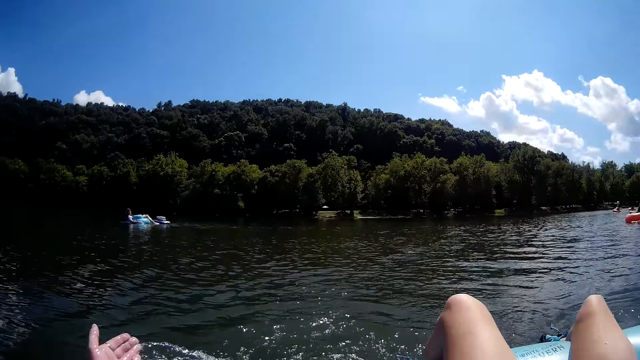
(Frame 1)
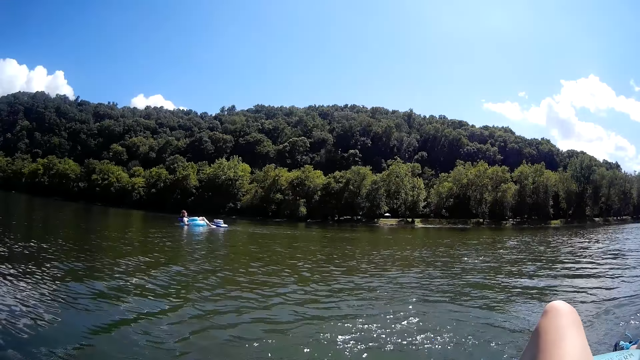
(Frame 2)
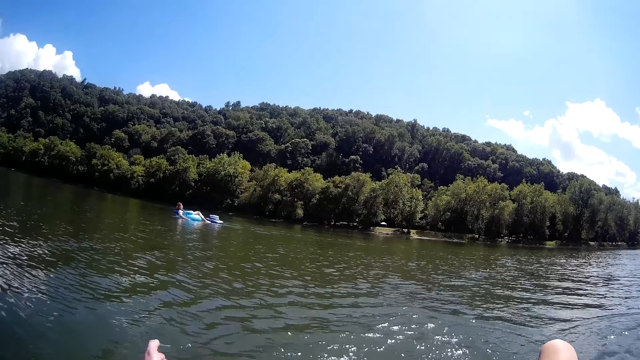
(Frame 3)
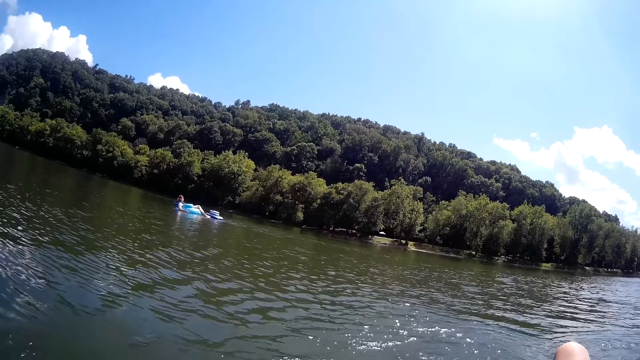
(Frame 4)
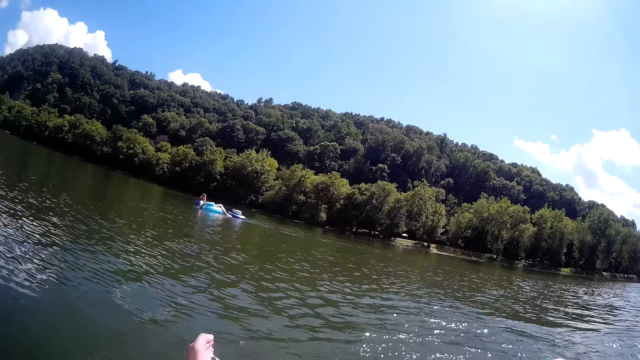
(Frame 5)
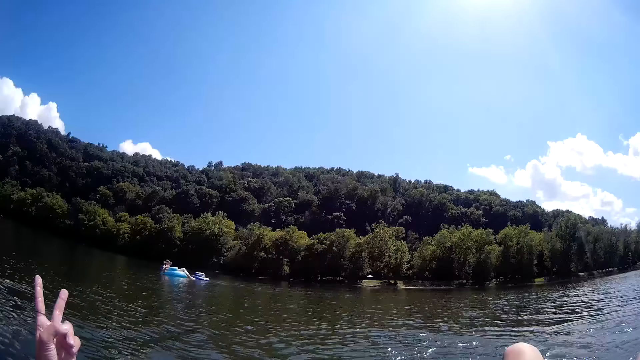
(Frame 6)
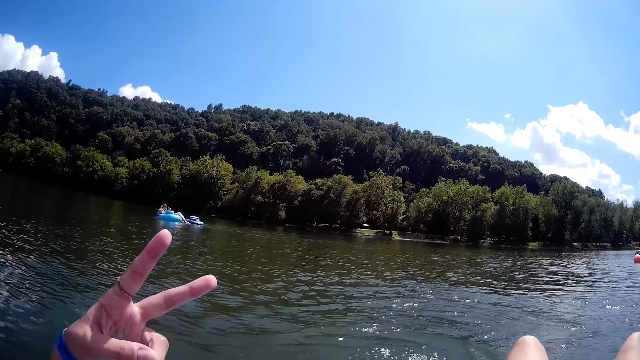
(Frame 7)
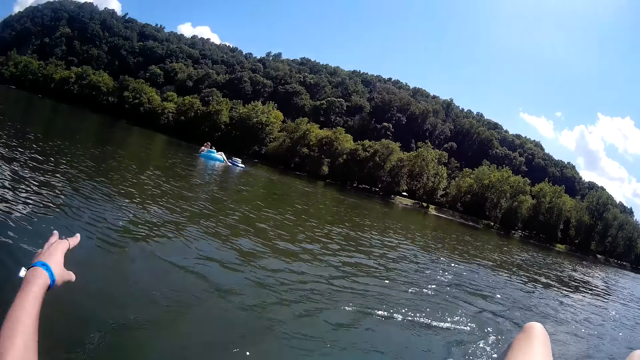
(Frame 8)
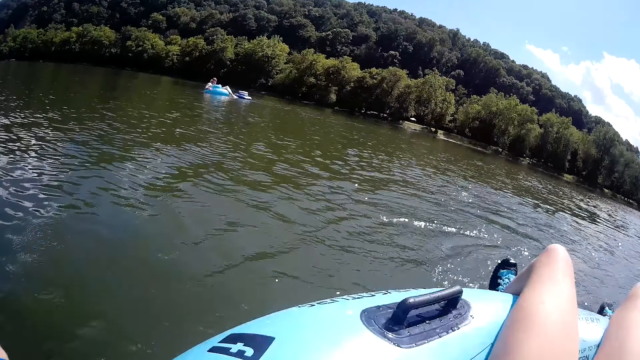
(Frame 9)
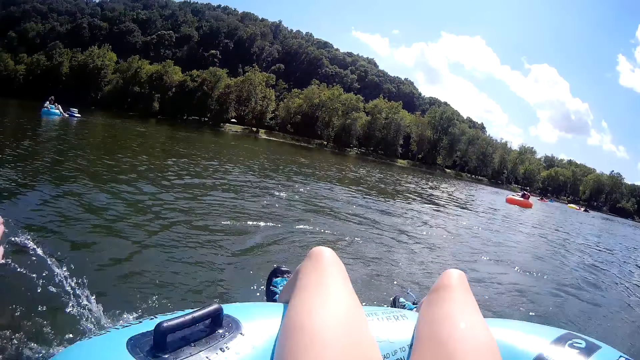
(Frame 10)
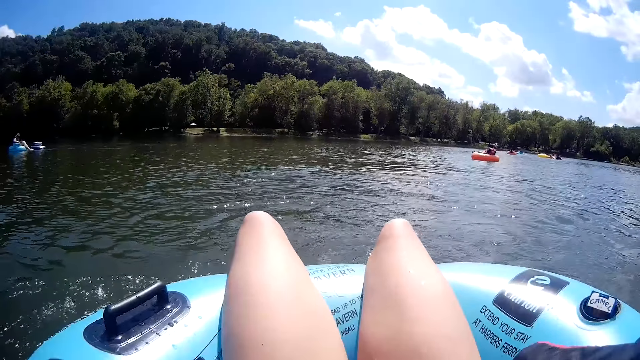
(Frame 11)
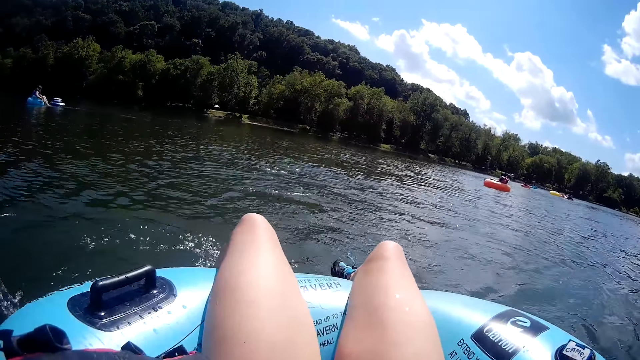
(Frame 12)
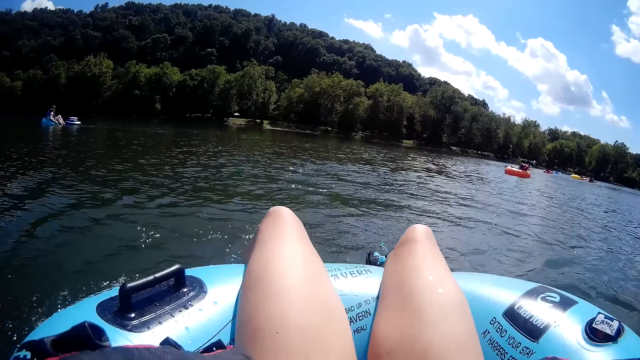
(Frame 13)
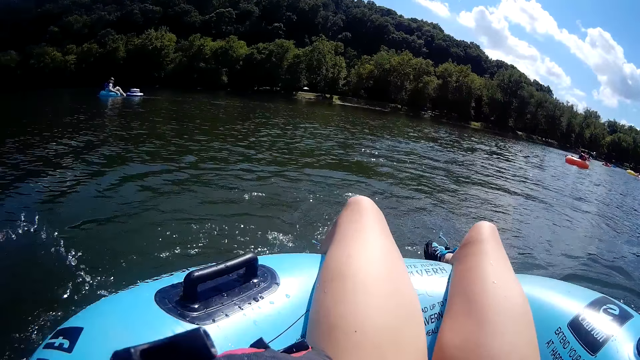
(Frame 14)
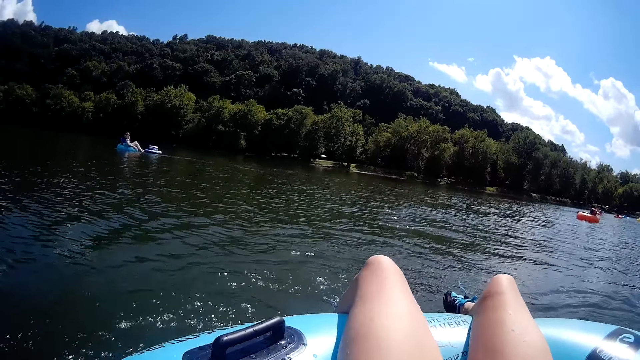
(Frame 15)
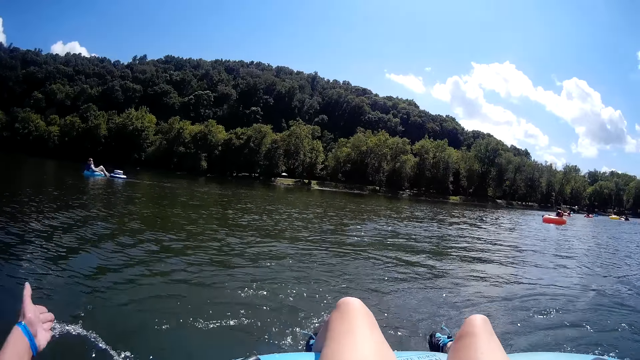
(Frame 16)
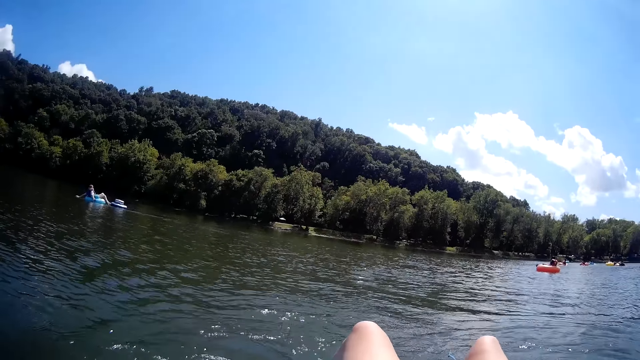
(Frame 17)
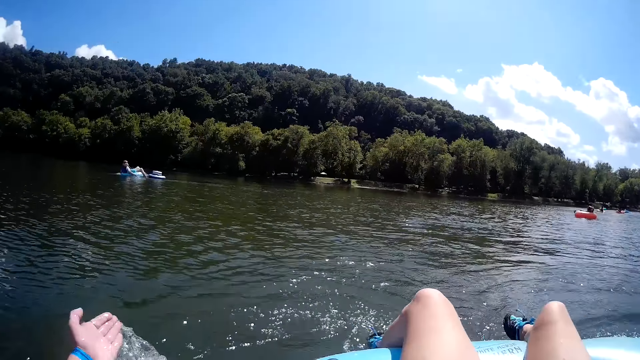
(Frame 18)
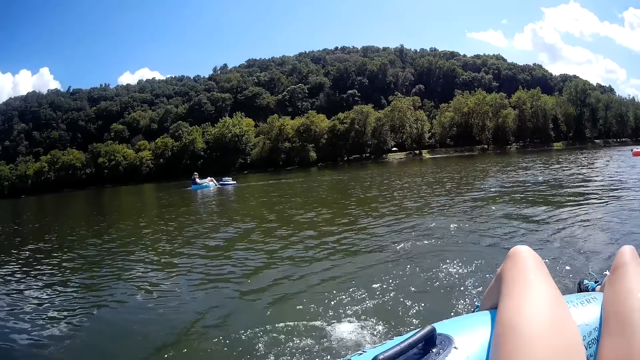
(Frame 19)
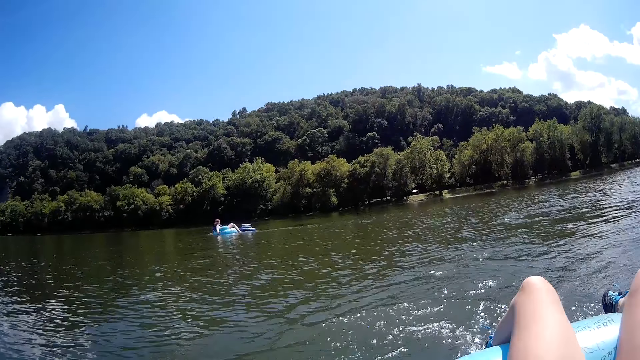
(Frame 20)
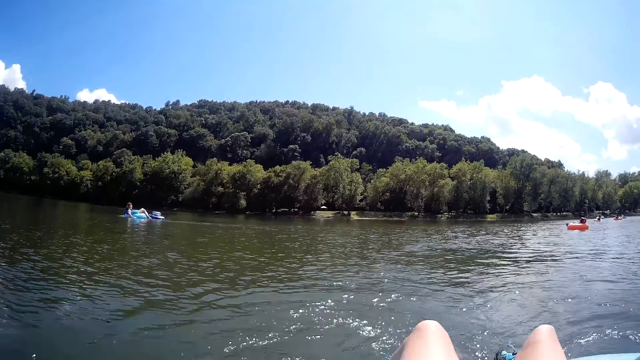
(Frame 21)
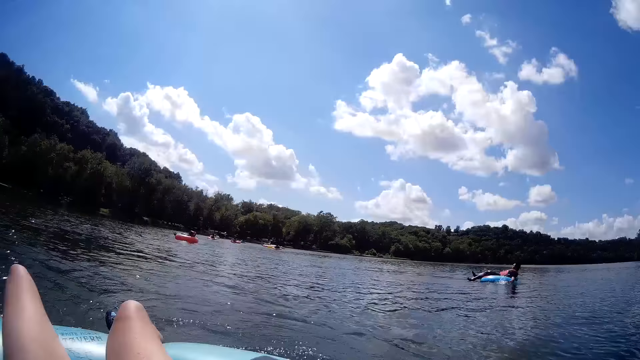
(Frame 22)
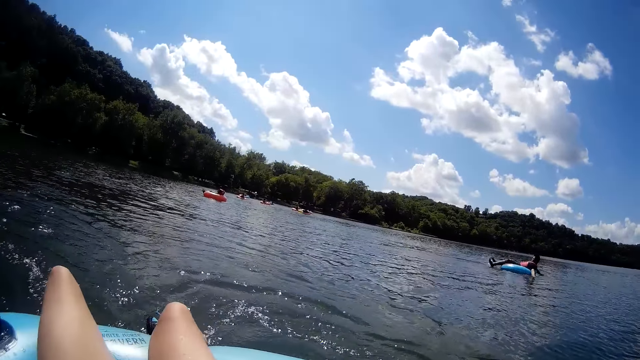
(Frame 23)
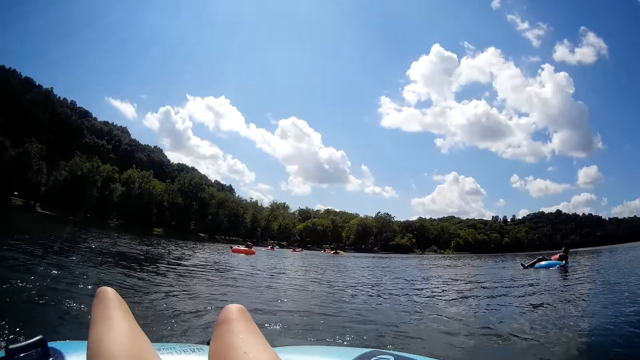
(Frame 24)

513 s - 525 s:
The camera wearer raises her left index and middle finger. She paddles the water with her left hand.

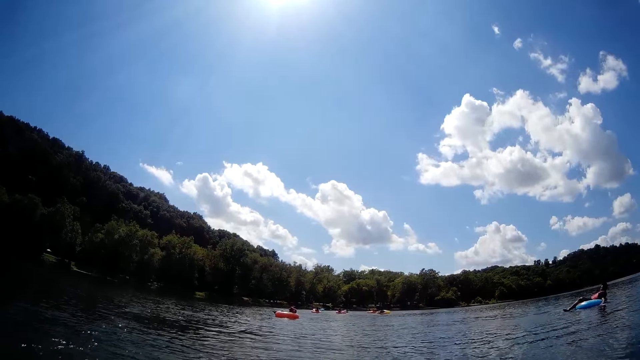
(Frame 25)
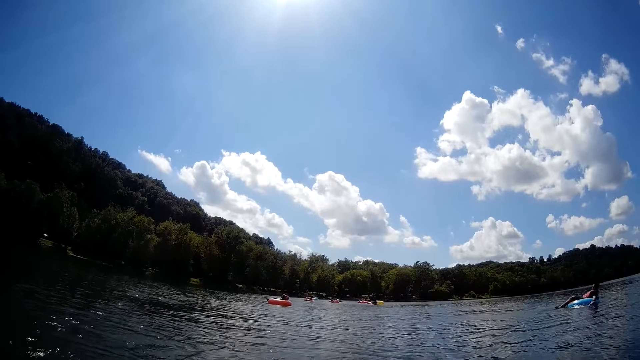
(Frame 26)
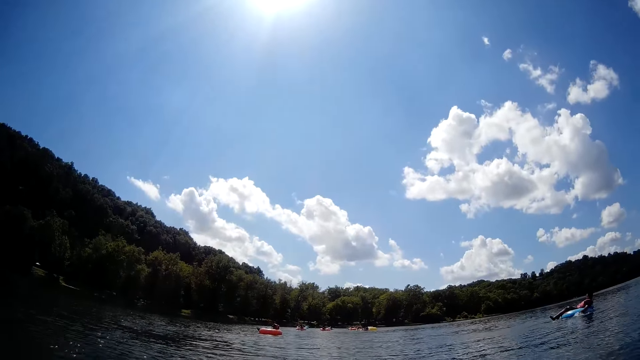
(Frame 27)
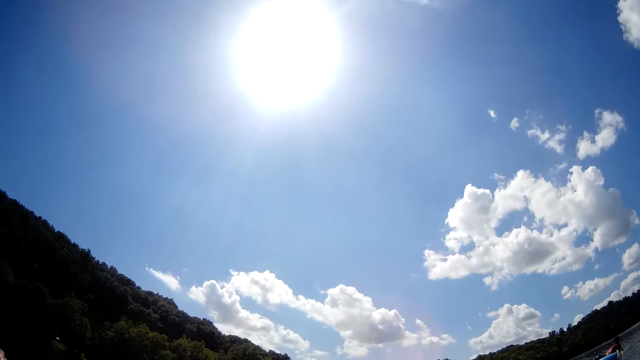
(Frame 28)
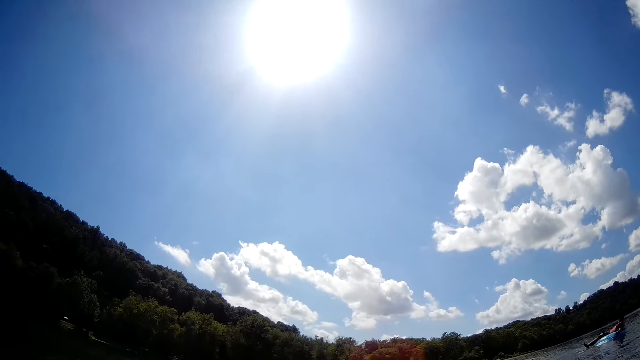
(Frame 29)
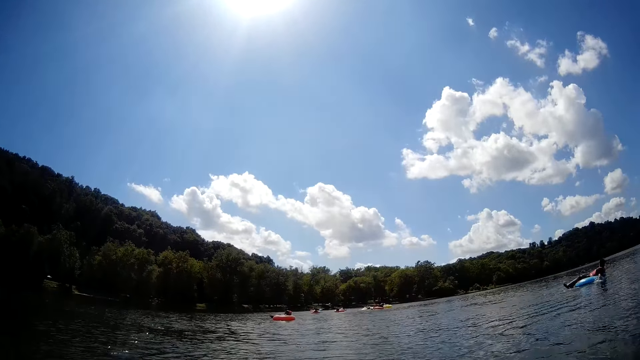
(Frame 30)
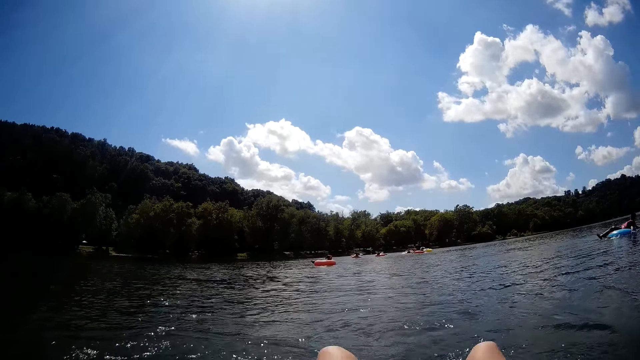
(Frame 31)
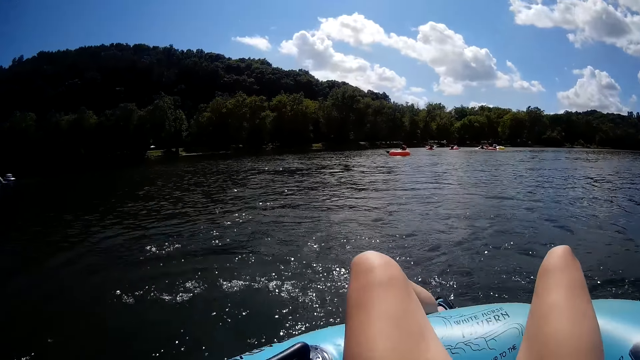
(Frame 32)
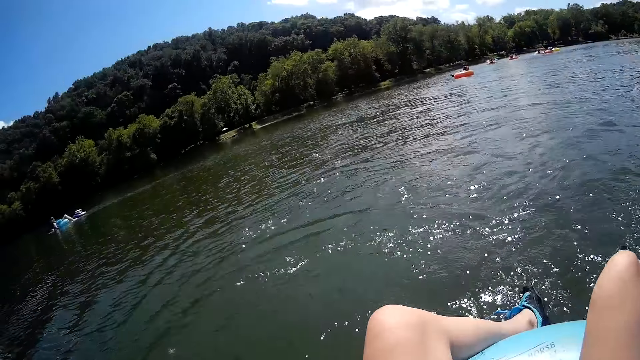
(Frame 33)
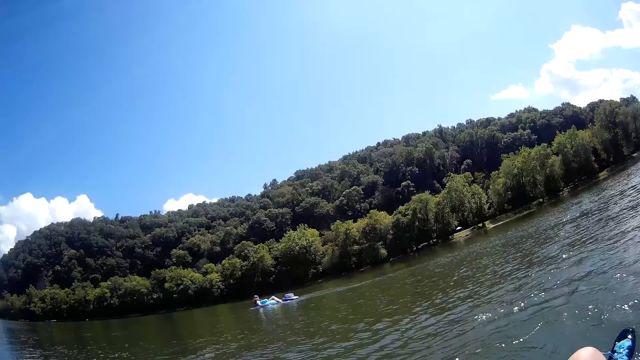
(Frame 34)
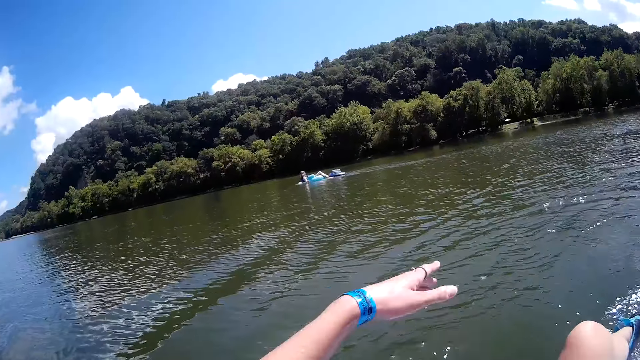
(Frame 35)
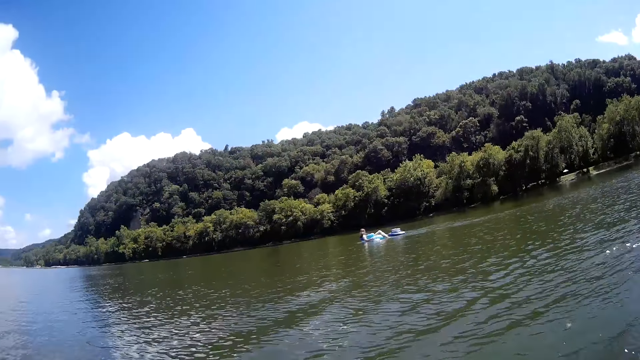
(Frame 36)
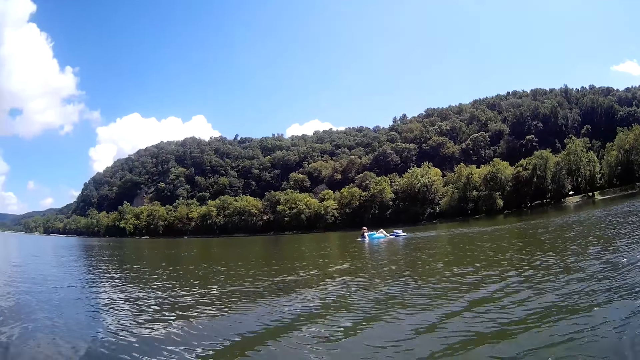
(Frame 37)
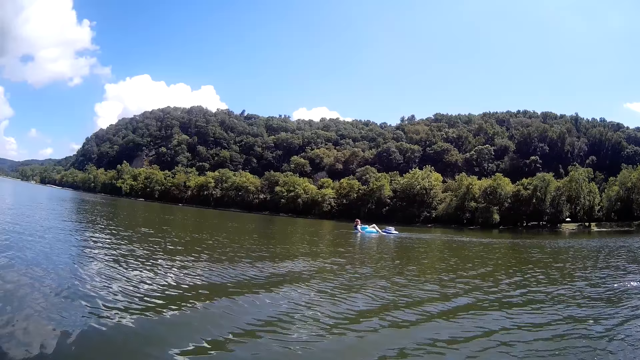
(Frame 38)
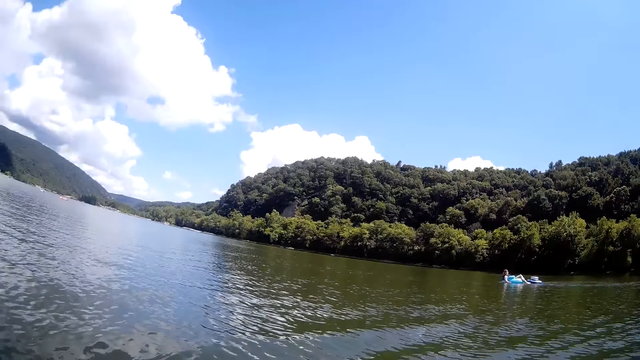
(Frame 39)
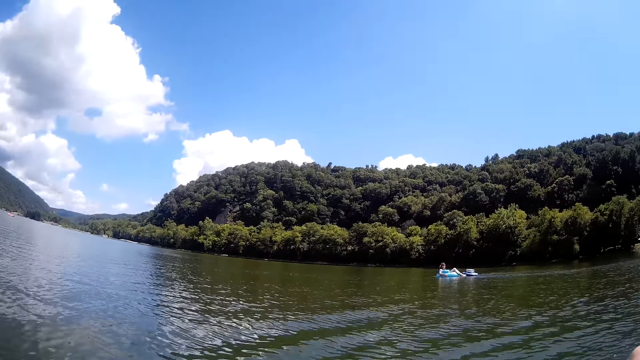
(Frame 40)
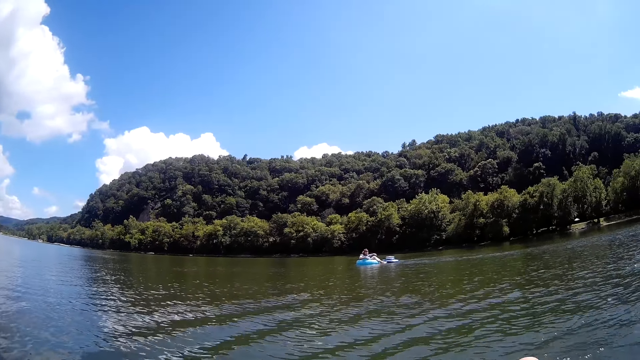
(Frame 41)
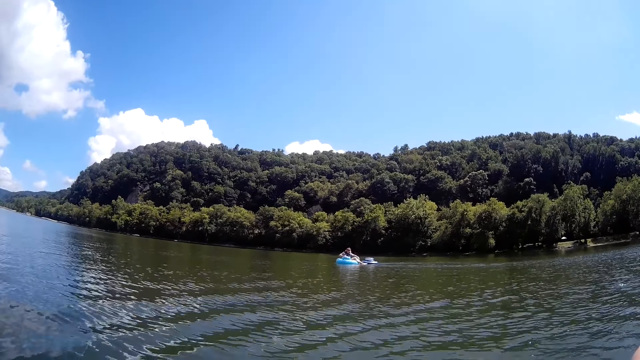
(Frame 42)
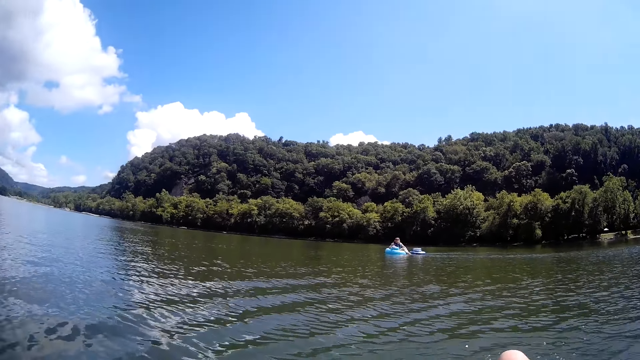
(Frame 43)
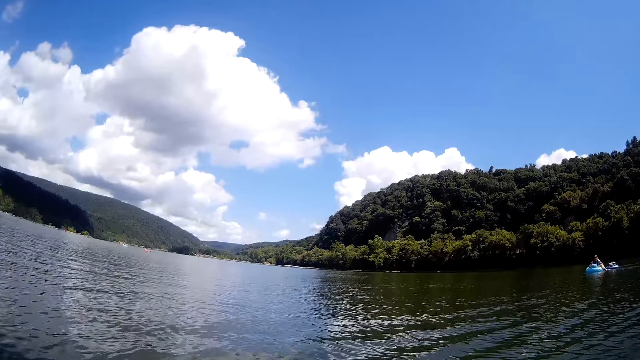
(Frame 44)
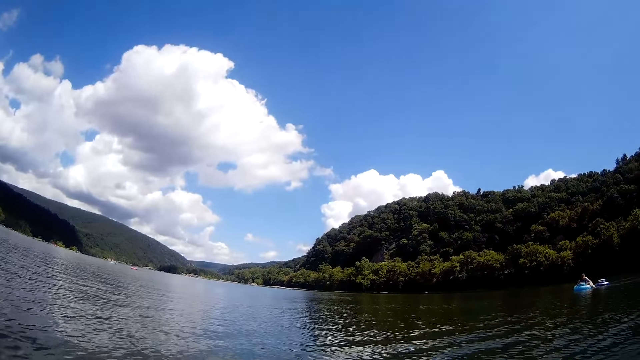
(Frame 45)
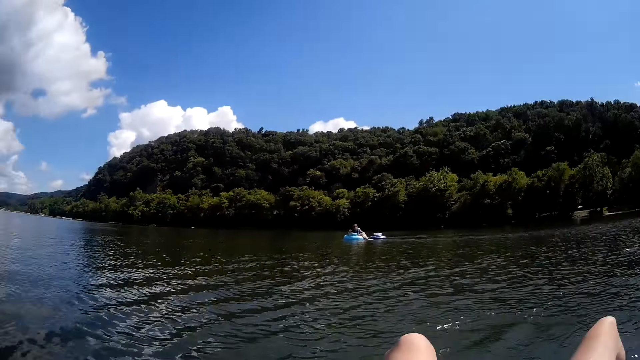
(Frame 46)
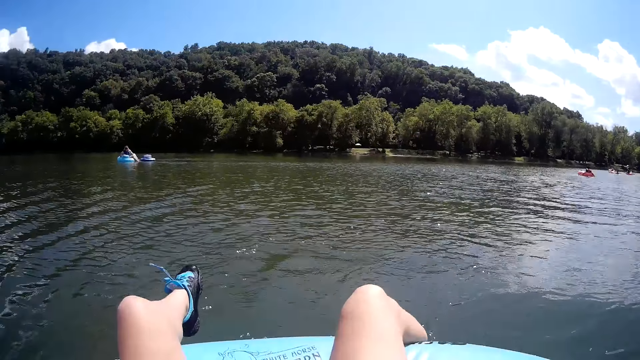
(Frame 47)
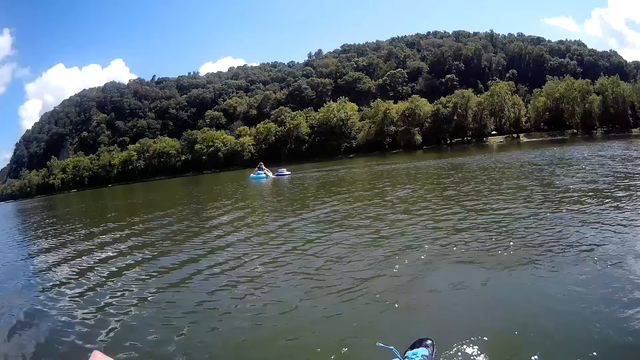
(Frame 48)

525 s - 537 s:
The camera wearer converses with the man.
